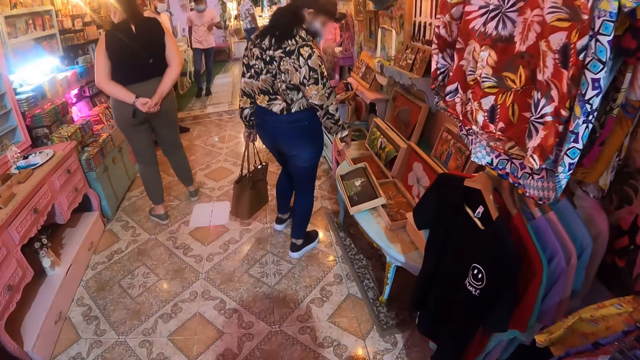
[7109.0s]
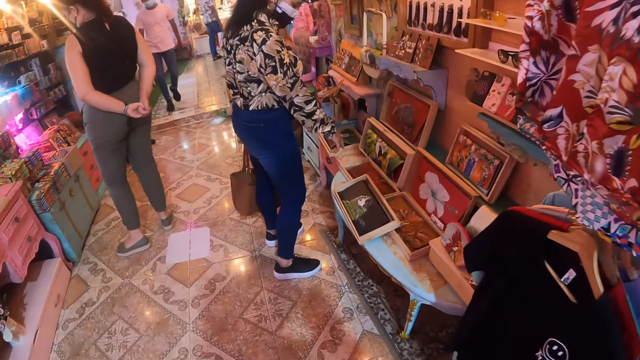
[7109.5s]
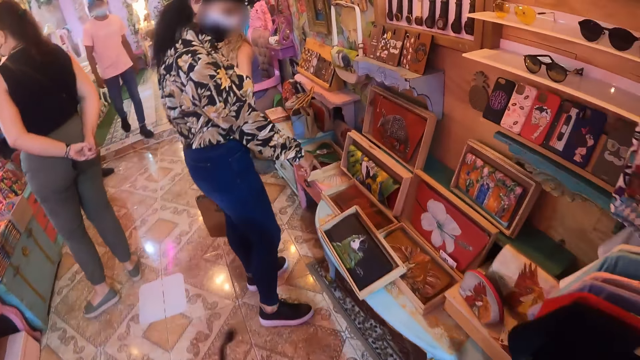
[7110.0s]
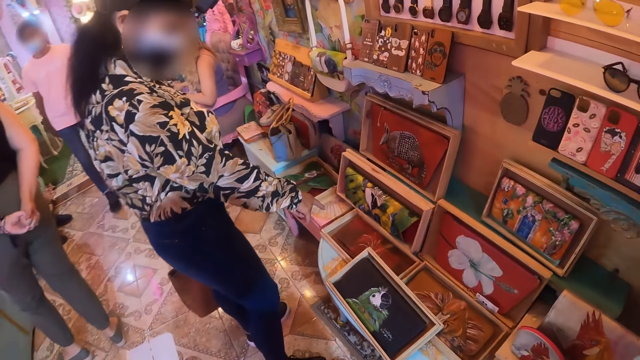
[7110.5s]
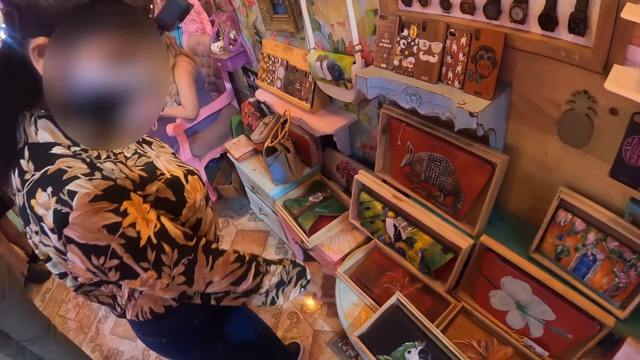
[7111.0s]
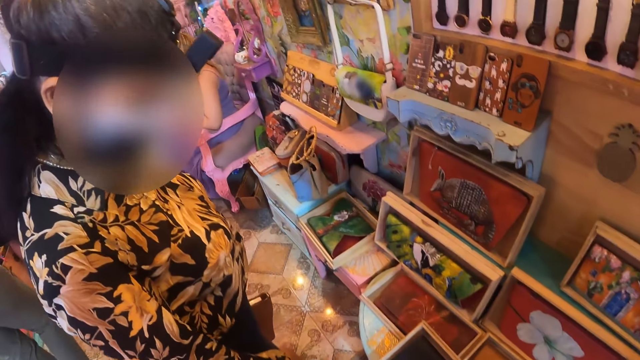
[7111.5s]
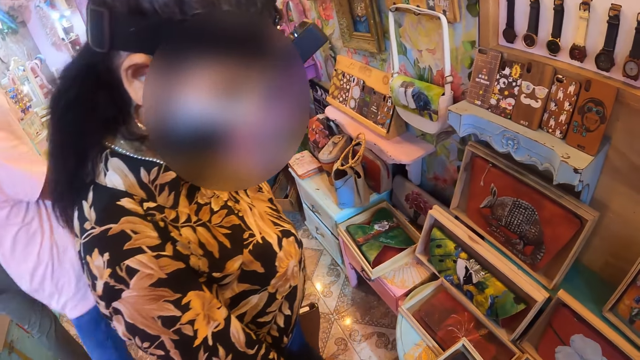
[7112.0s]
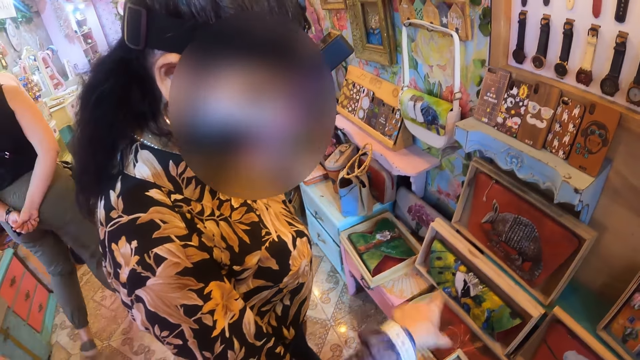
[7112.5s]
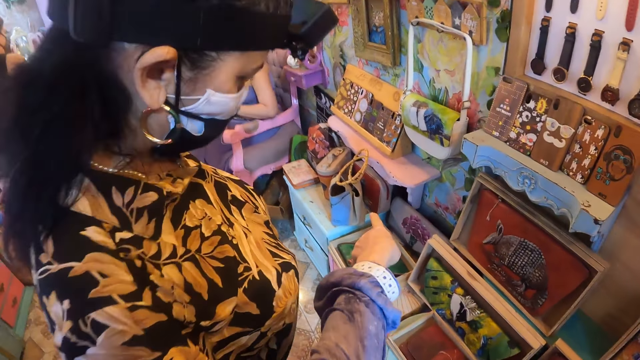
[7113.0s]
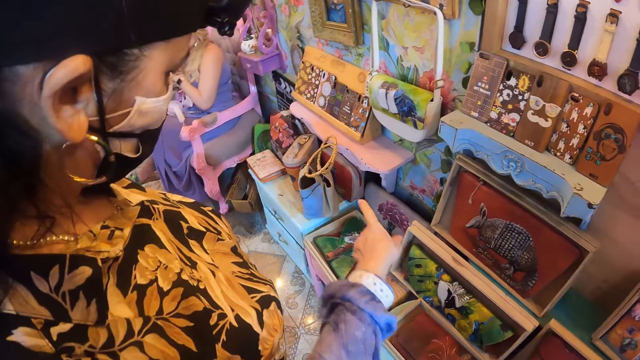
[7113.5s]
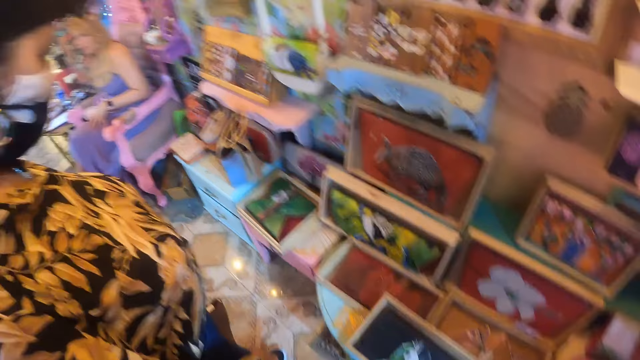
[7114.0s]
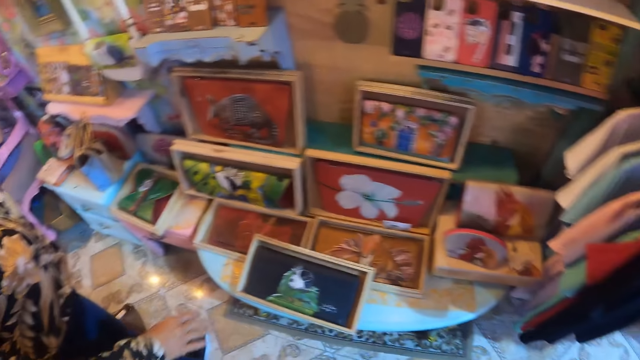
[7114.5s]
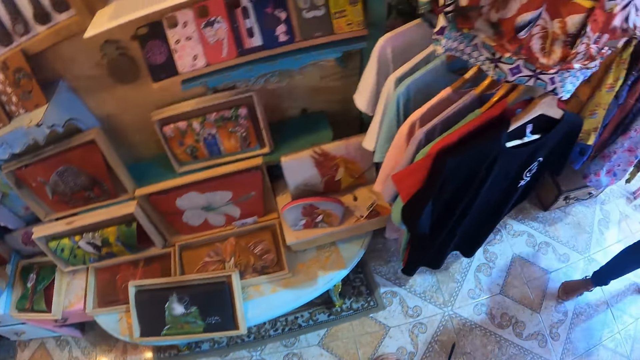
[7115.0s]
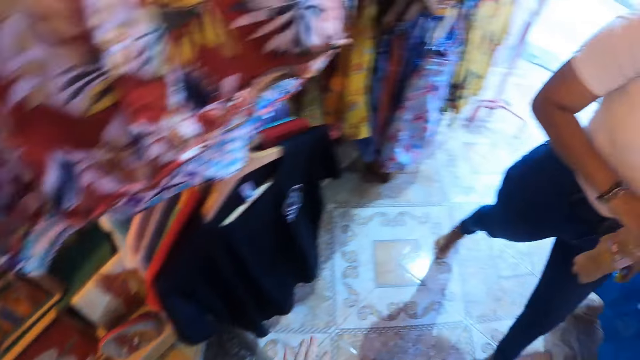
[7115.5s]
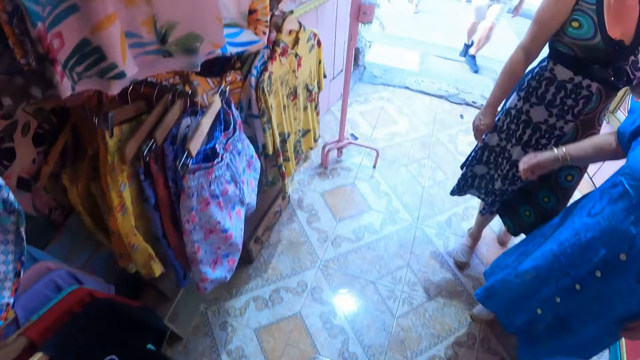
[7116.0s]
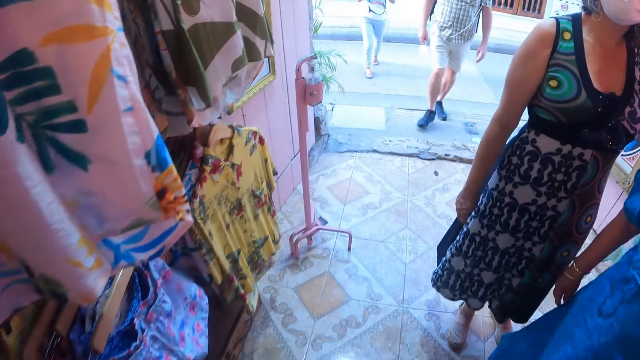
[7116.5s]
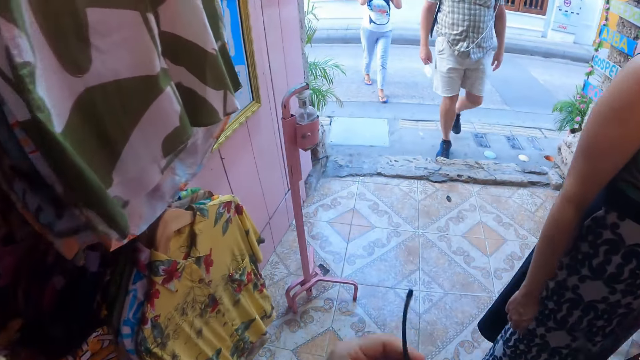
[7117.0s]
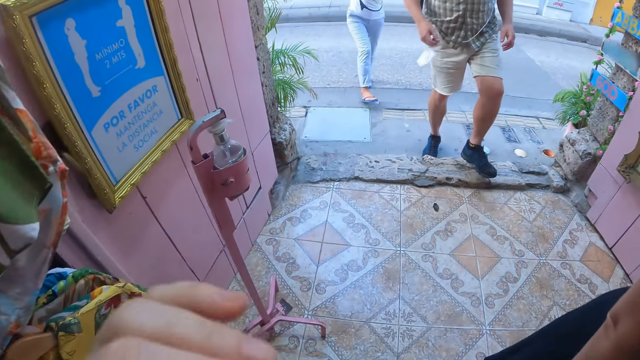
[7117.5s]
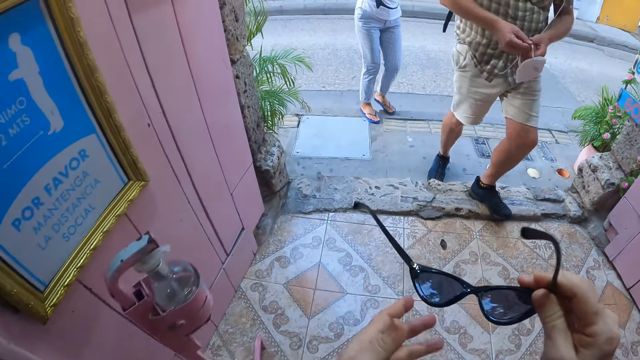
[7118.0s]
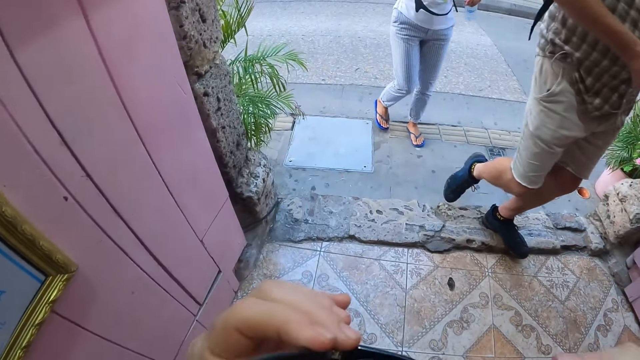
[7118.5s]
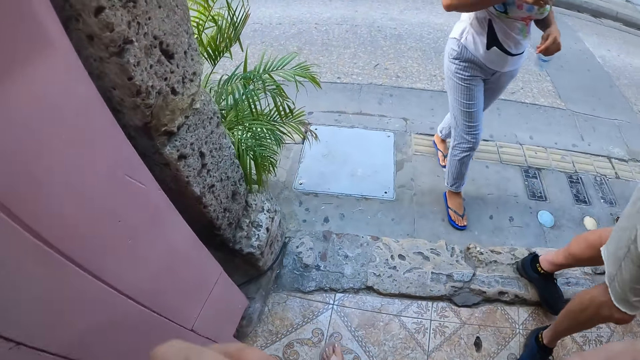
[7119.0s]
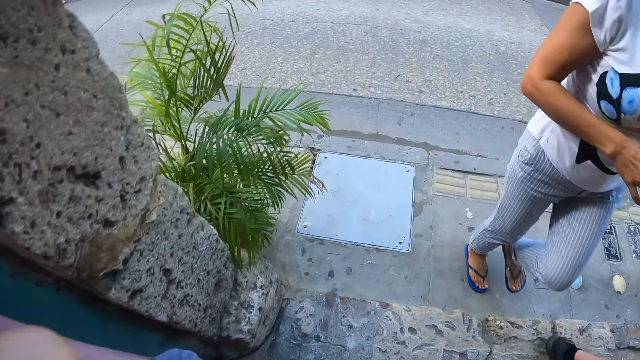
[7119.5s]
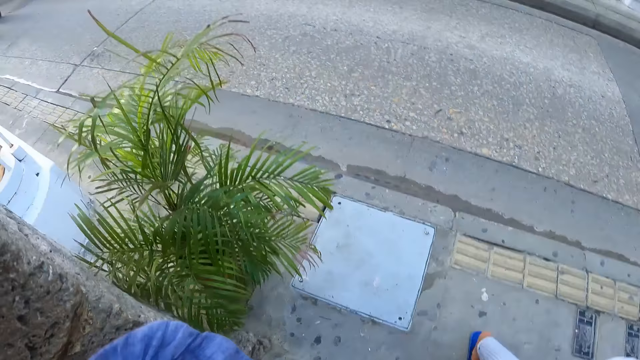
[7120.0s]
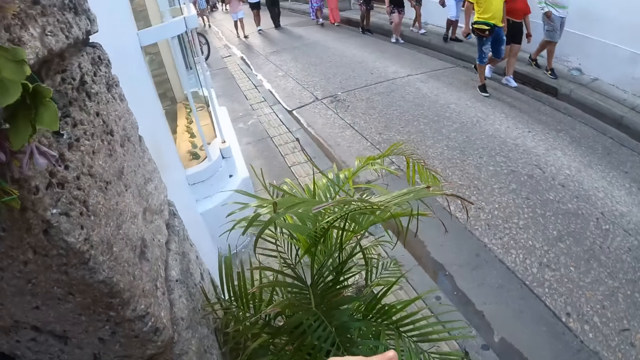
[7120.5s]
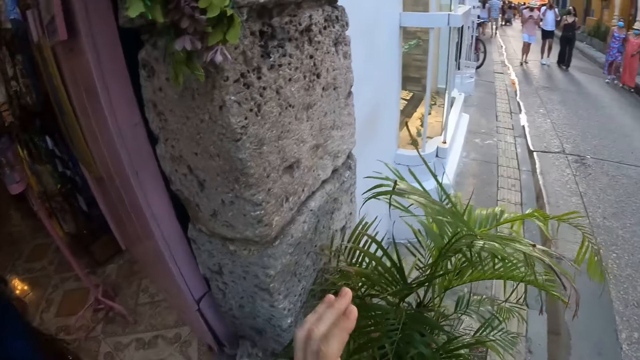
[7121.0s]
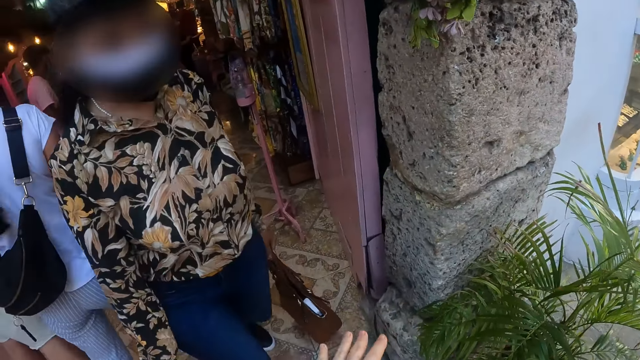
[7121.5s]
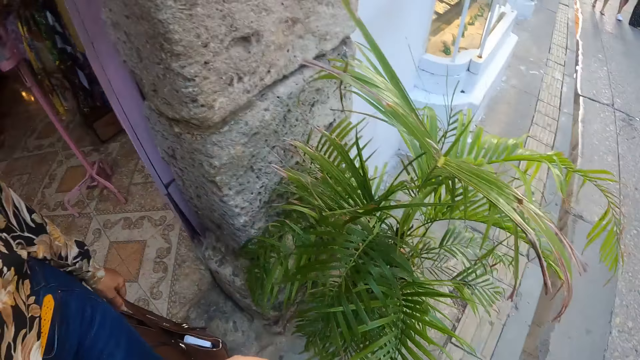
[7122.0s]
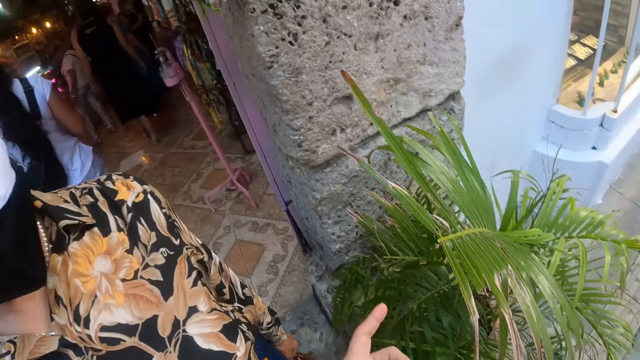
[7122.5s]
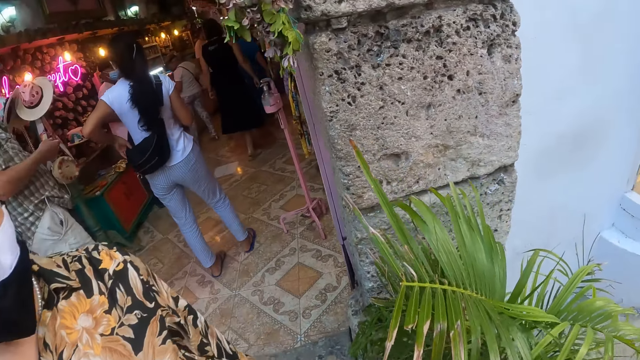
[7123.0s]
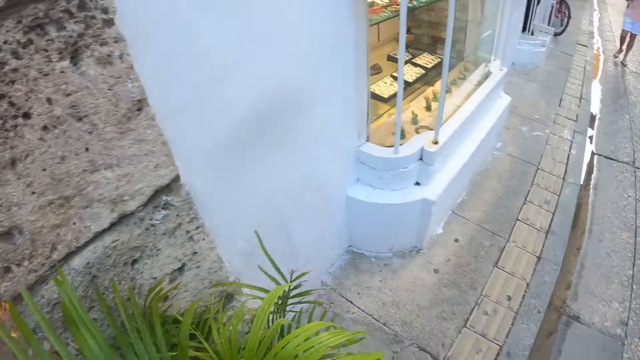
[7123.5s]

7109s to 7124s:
The camera wearer walks around the room. They point to the mini bags. They gesture out with their hand. They look around the room. They walk around the room. They hold the glasses. They wear their specs. They walk around the room. They look around the room.

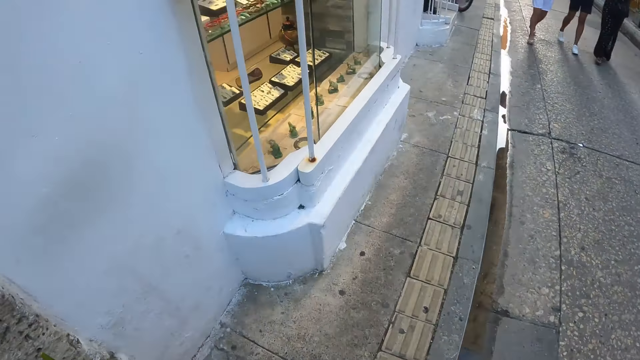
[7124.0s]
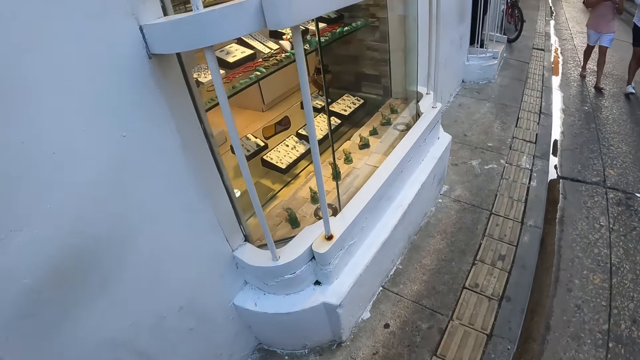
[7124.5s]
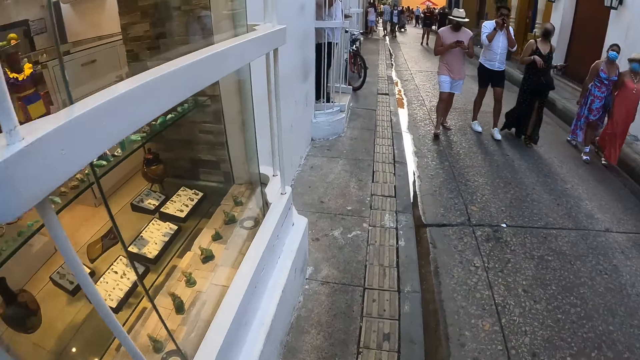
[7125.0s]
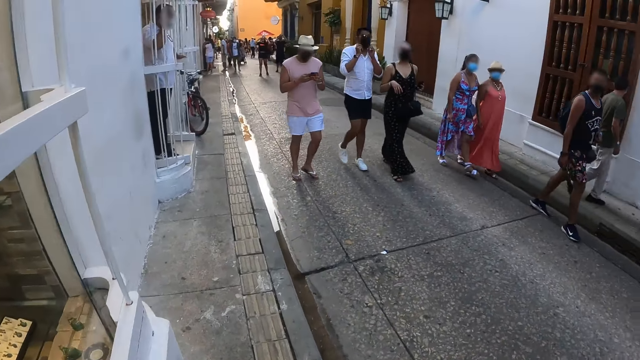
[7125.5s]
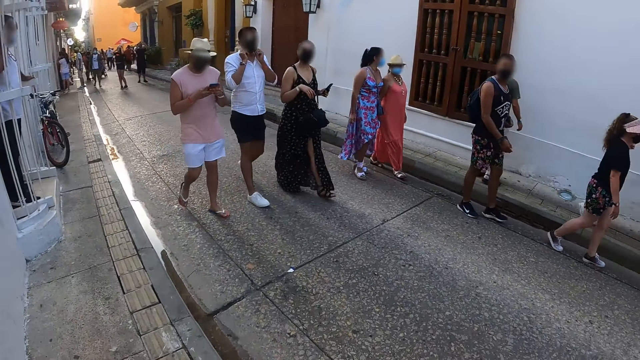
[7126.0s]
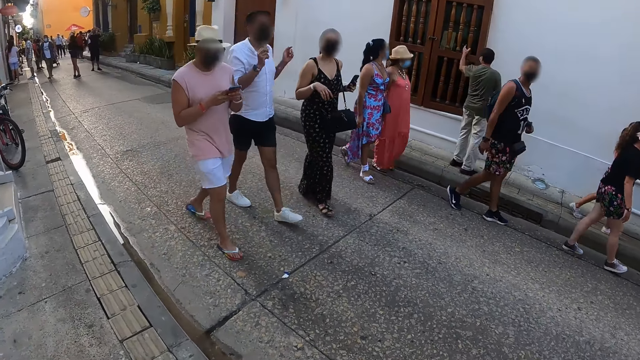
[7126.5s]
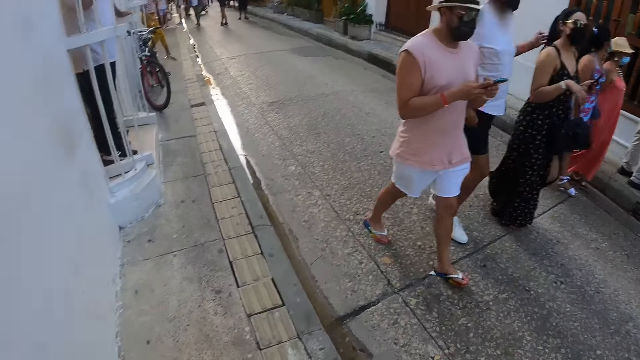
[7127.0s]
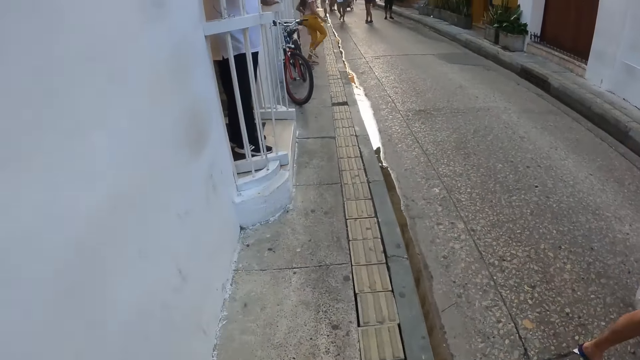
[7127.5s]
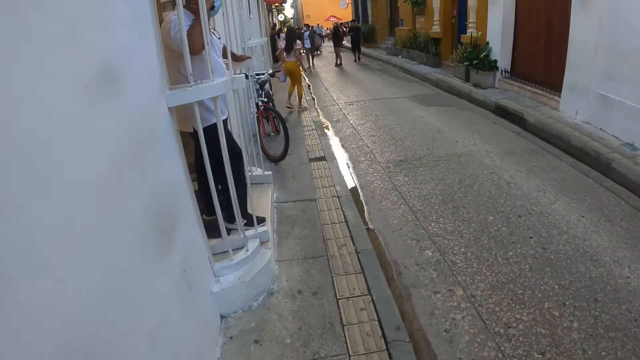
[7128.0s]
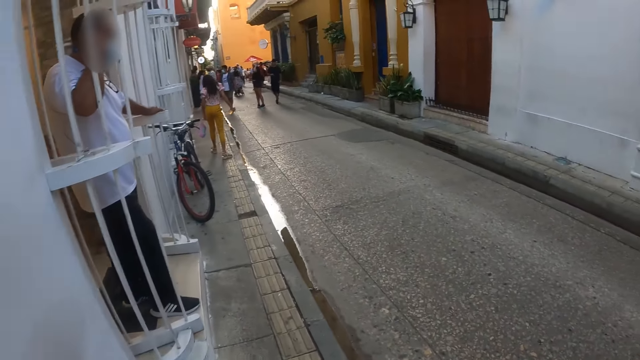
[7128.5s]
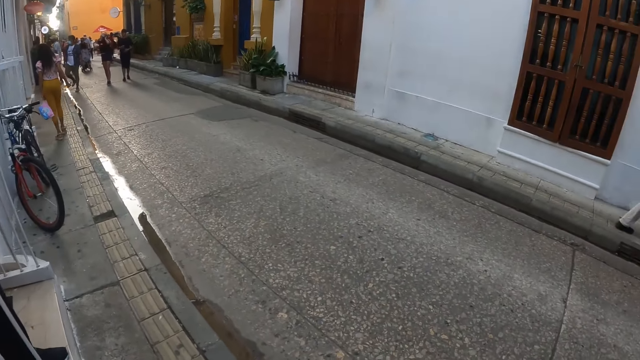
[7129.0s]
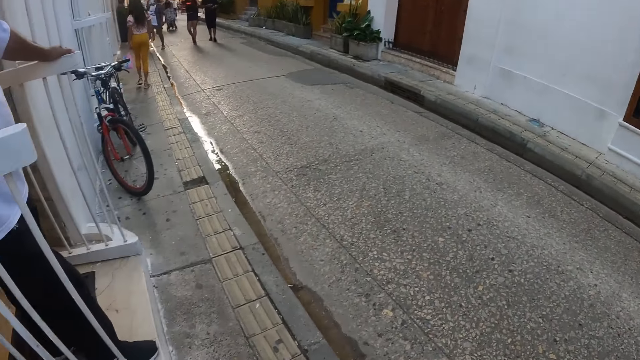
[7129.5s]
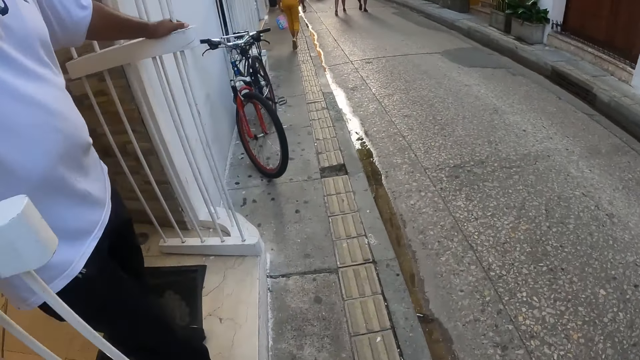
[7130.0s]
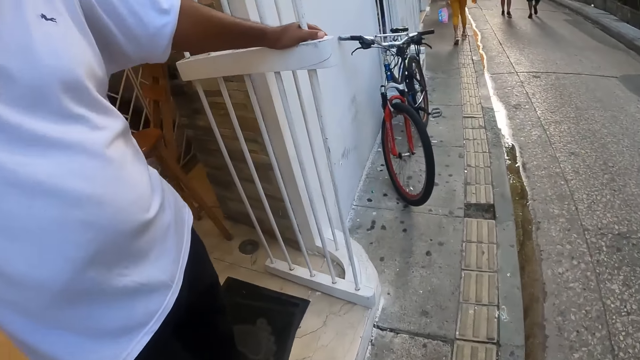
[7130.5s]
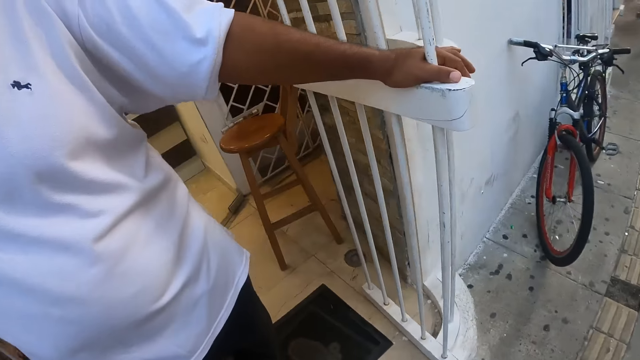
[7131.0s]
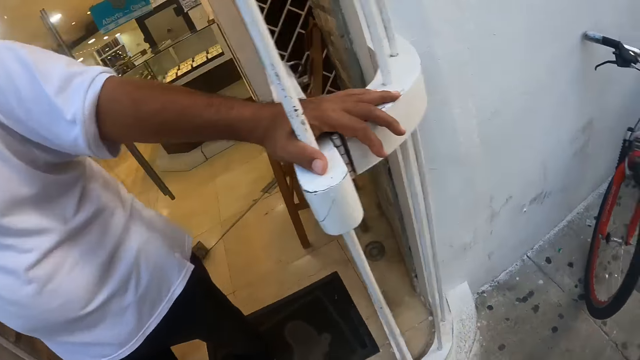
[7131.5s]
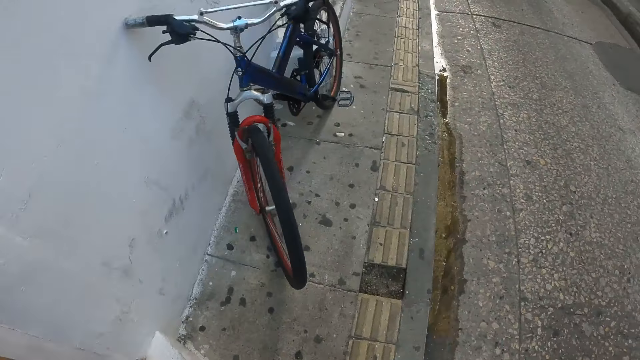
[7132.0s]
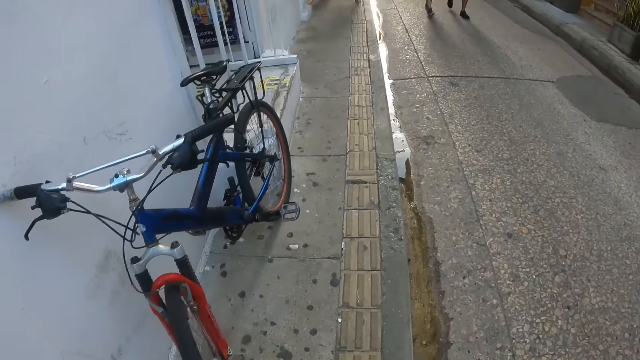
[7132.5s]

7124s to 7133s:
The camera wearer walks along the streets.
